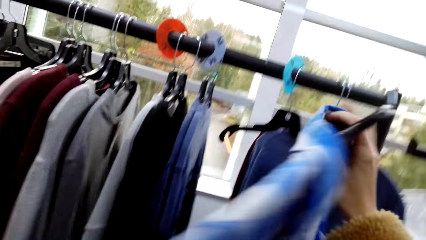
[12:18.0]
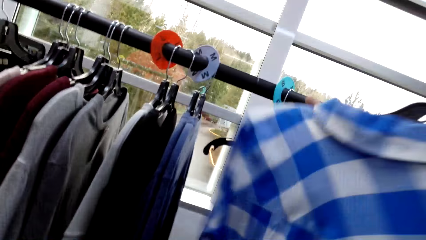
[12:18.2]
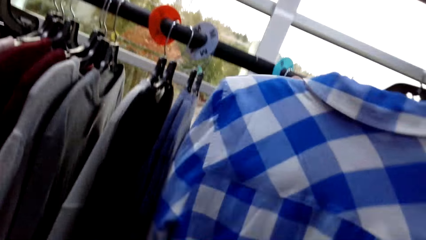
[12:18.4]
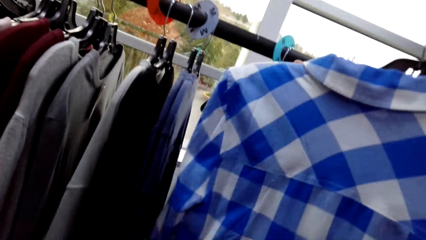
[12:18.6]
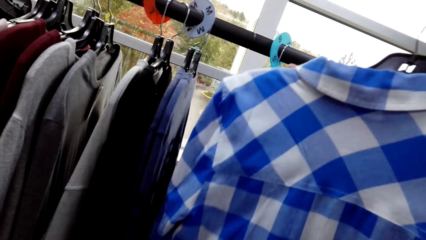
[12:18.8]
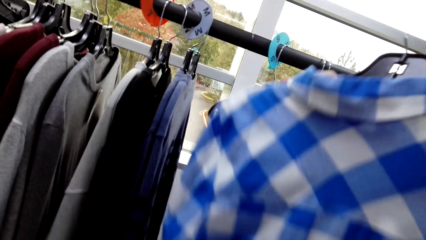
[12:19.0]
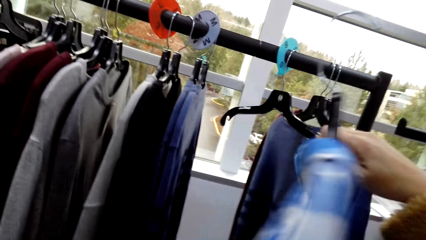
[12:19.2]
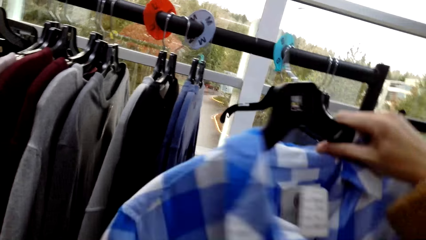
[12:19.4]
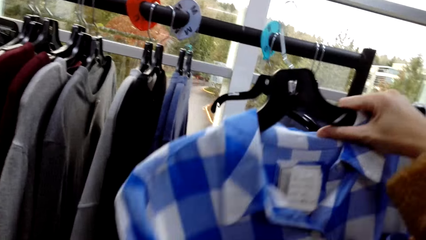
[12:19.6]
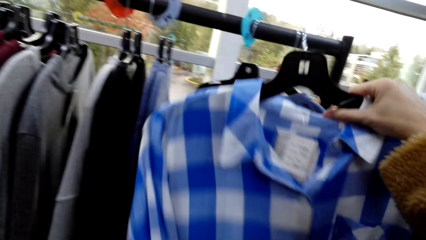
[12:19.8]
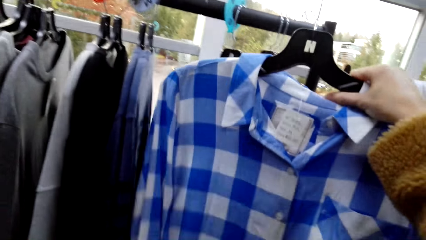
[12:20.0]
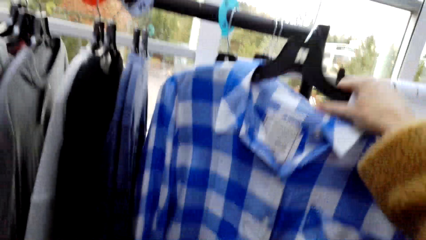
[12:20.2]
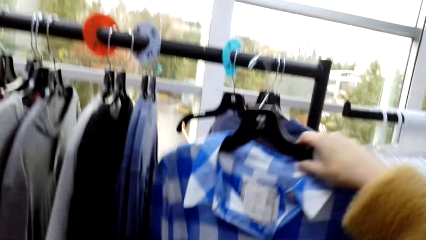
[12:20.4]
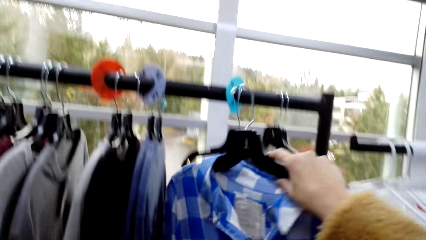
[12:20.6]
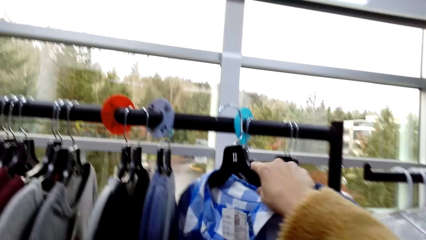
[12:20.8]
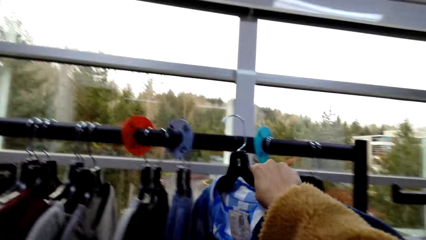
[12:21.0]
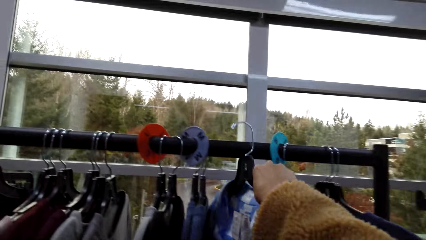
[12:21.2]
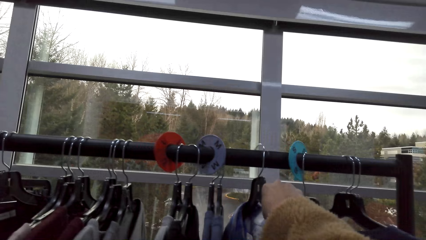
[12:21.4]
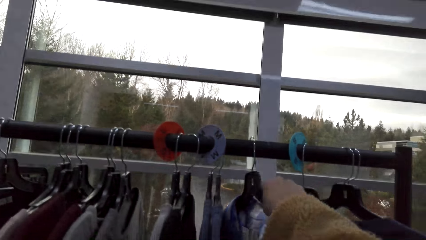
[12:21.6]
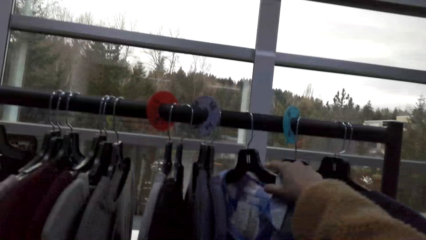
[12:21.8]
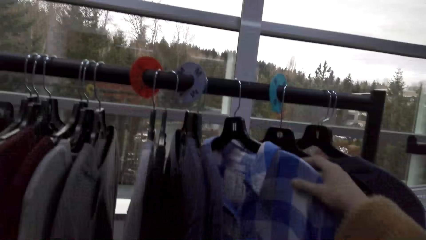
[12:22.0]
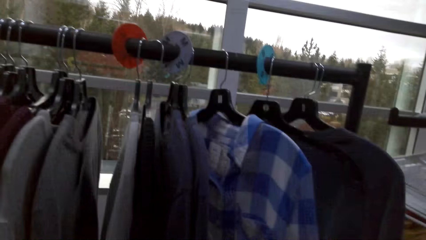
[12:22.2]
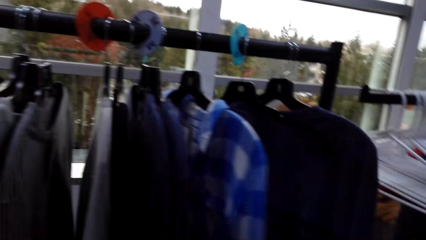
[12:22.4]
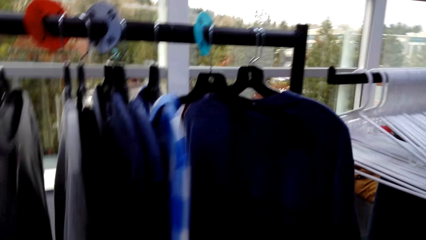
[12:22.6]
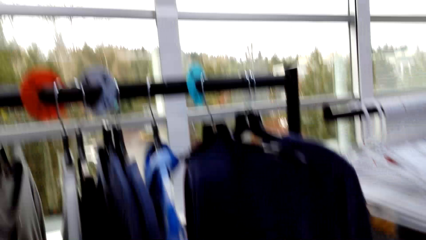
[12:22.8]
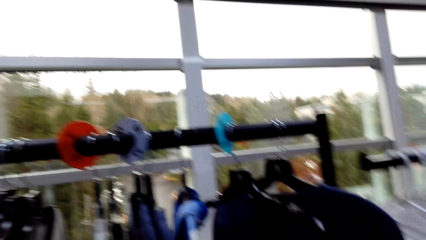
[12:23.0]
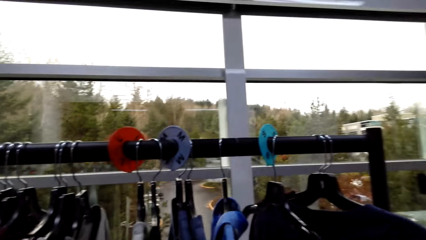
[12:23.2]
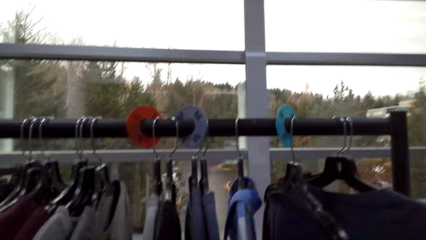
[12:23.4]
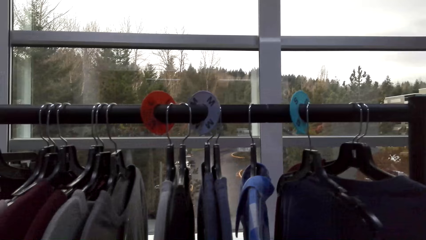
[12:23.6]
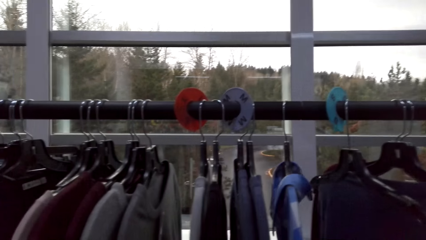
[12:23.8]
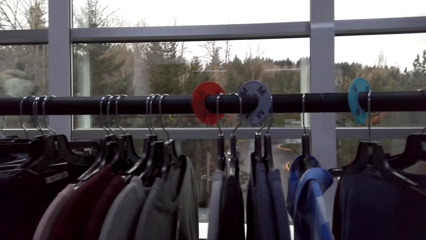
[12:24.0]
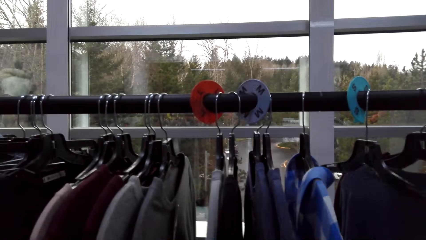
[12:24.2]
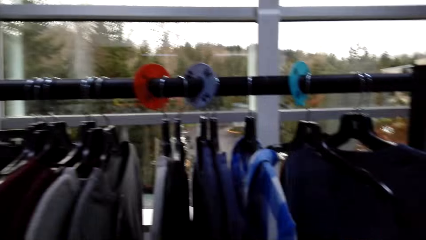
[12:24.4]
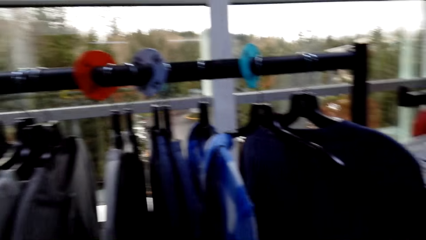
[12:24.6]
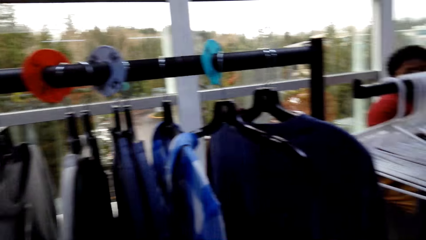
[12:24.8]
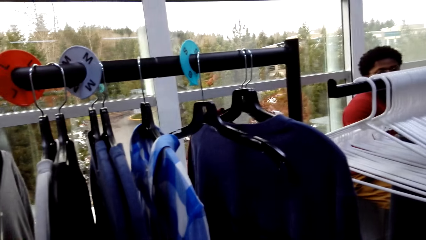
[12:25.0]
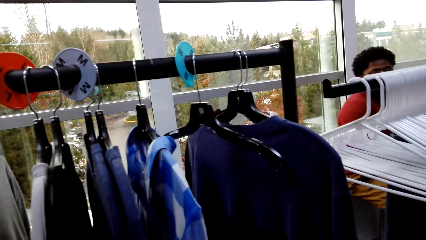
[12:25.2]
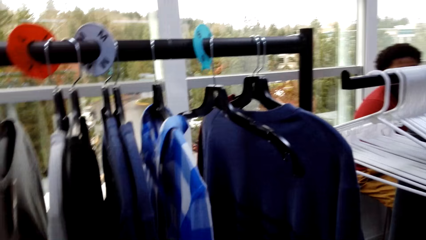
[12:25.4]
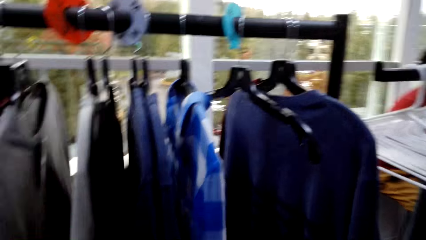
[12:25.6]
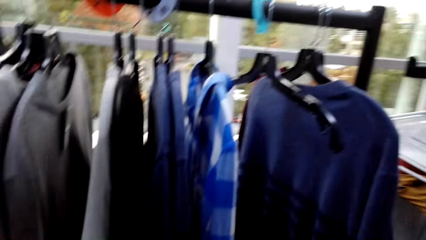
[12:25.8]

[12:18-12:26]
The camera wearer turns the shirt to the other side. She hangs the shirt on the hanger stand. She moves her body. She looks at the clothes.

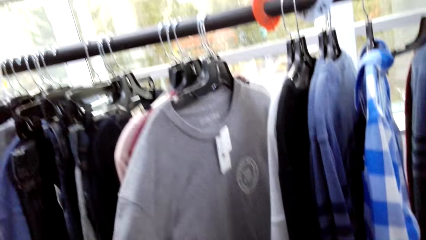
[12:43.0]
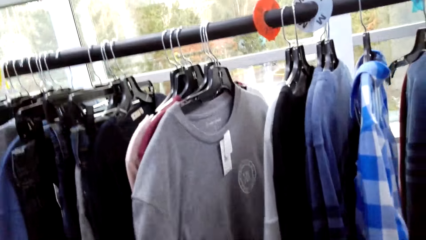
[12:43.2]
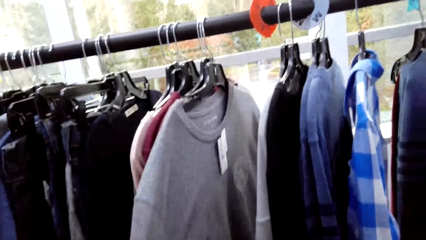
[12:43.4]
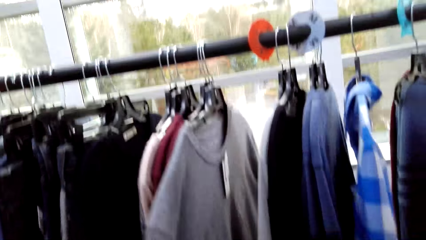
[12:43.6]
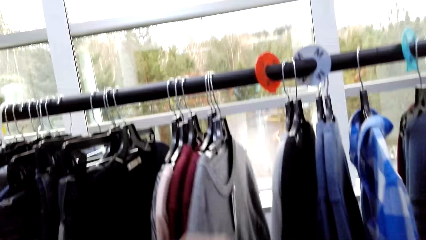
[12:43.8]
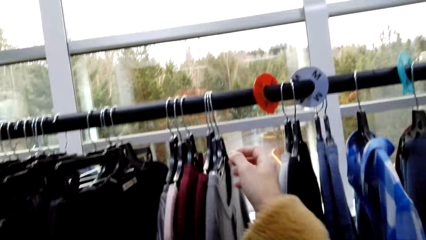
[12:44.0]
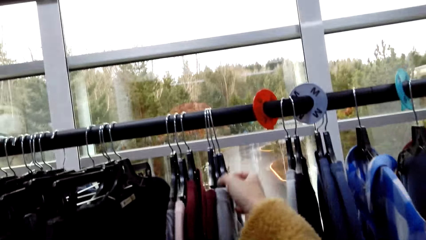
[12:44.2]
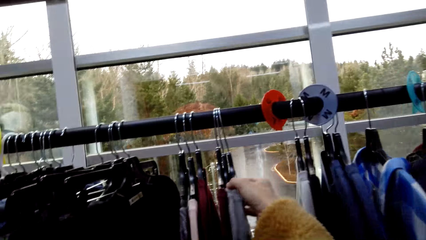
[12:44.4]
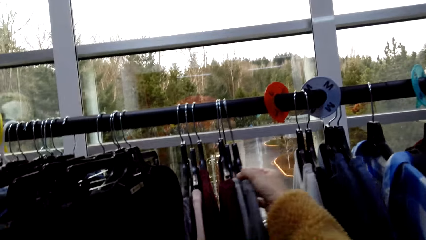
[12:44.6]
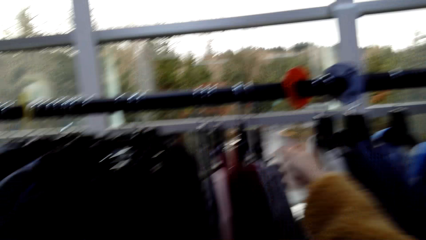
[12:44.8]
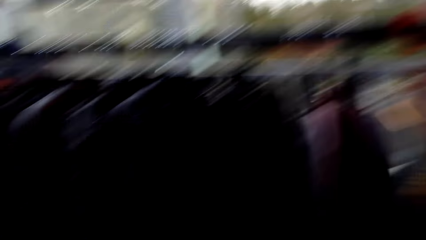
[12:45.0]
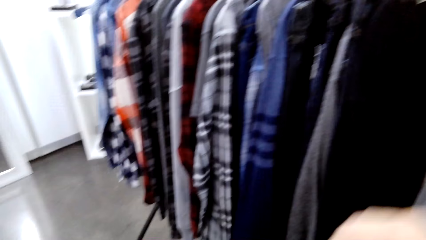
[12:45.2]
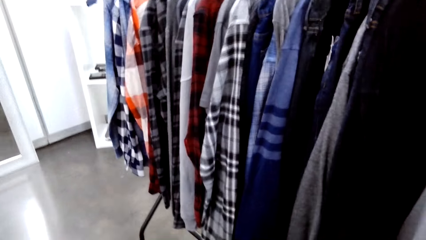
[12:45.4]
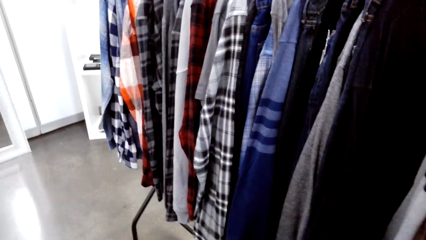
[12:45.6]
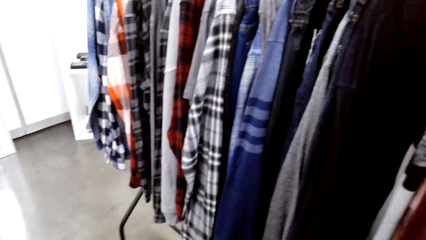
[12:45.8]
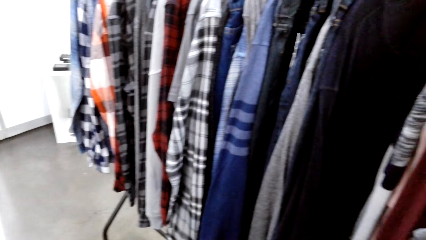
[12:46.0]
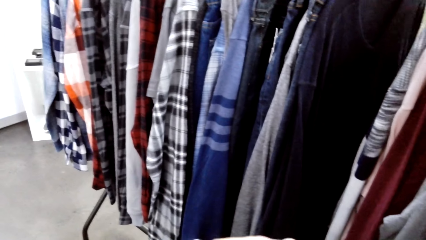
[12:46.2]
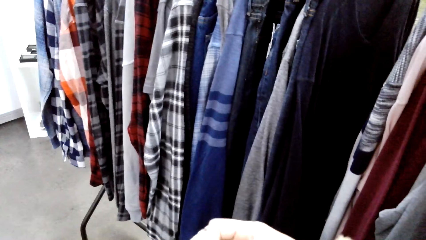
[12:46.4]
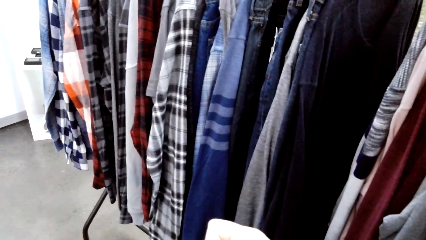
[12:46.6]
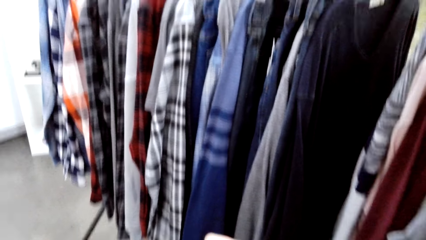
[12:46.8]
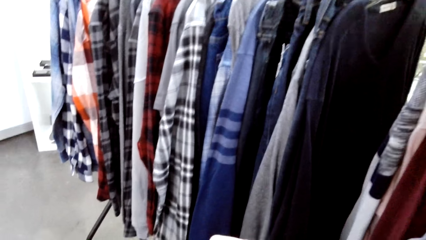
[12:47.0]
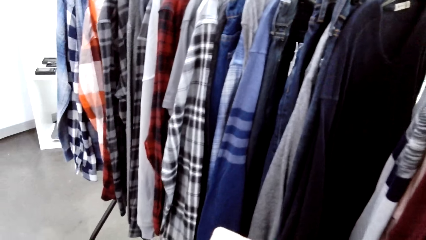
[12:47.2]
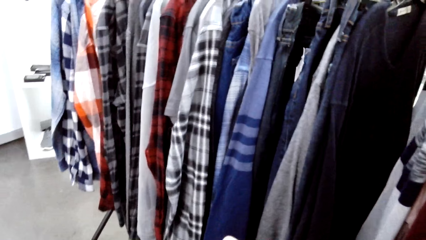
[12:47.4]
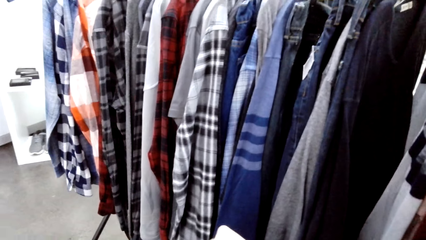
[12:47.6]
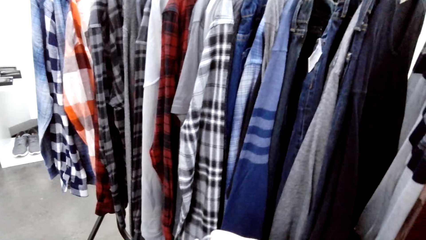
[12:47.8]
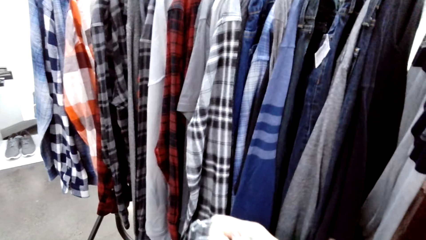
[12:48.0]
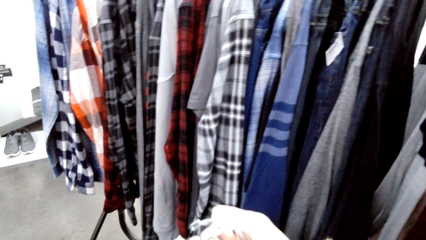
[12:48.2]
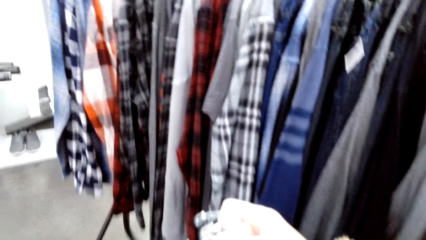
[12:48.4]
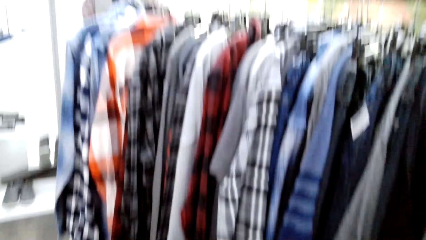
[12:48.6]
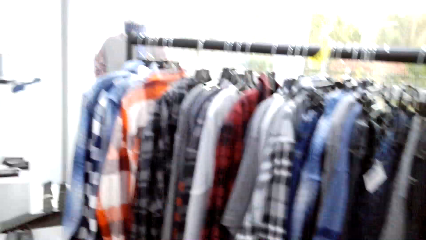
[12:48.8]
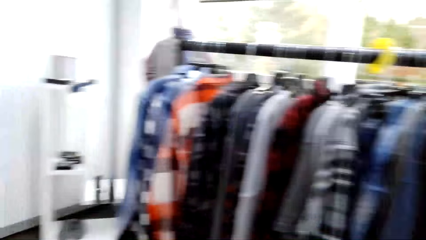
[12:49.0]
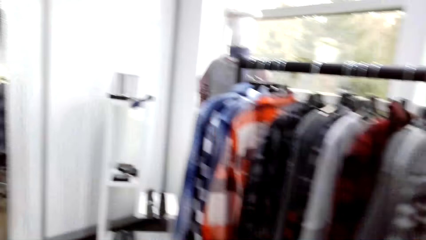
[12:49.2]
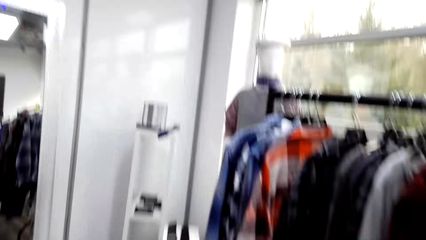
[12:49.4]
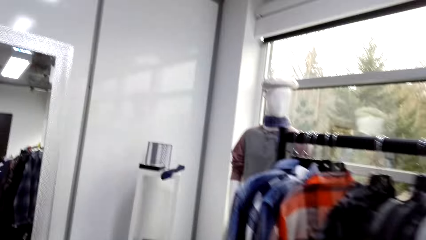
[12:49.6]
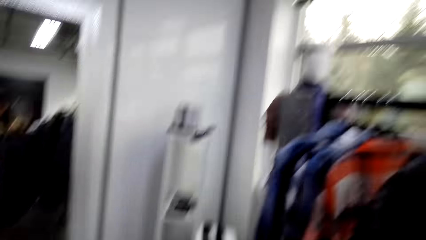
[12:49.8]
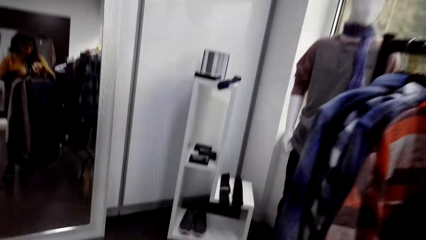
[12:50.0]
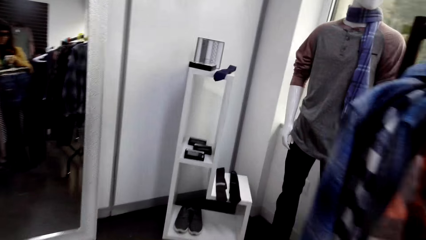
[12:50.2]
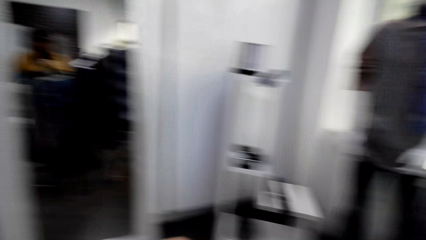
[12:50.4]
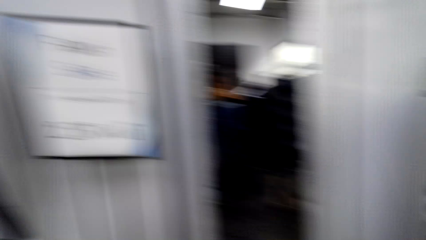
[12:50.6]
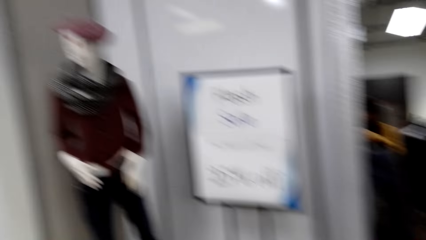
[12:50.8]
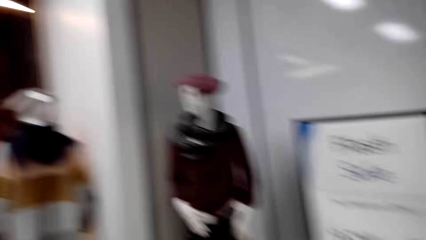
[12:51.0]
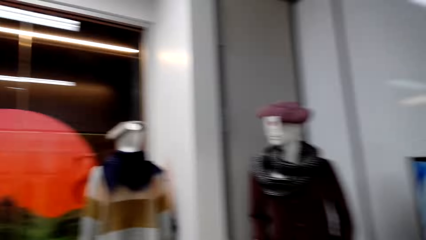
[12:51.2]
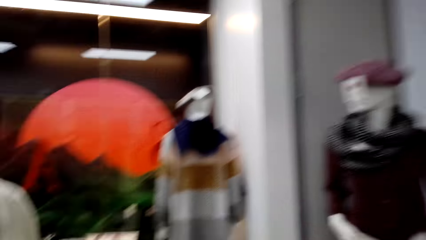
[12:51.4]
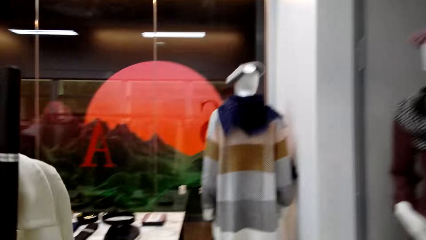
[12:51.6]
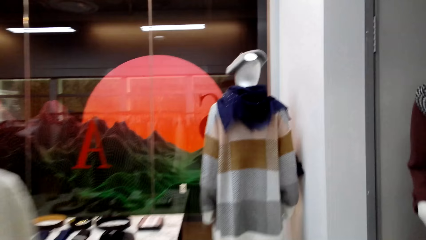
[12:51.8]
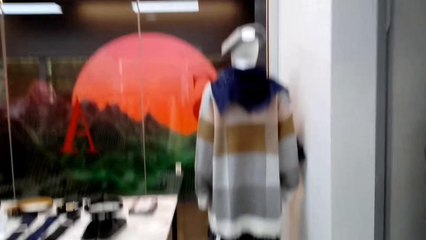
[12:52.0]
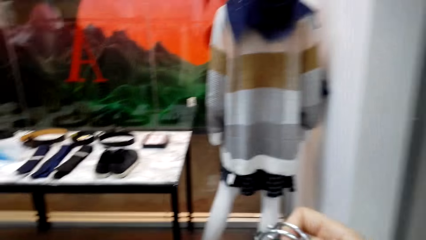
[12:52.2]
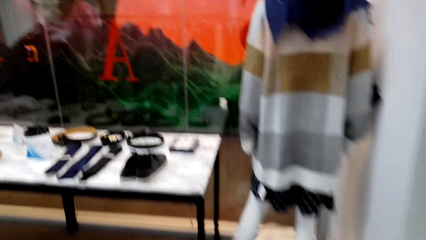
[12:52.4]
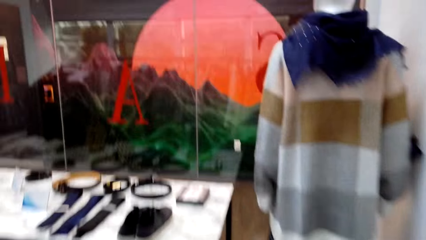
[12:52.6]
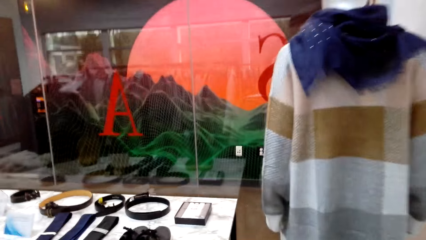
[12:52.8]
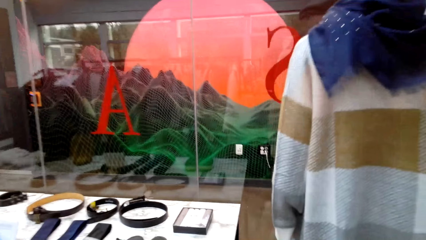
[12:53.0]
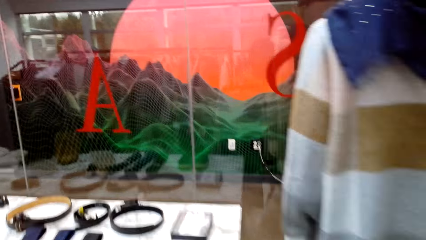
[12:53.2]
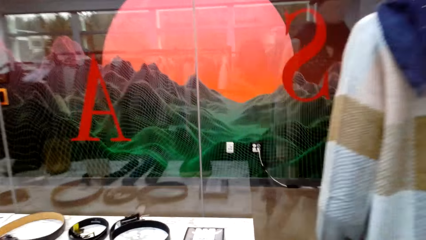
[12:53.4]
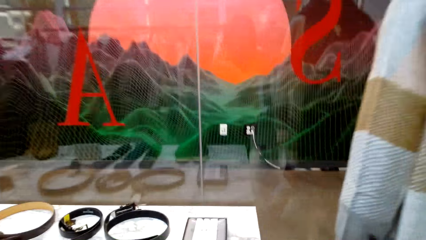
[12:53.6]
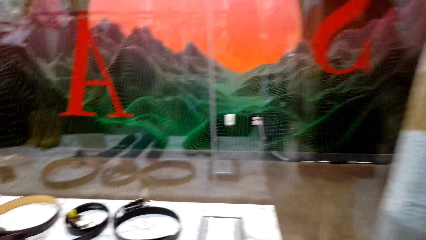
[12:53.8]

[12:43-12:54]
The camera wearer converses with a person. They hold the hanger. They look at the clothes. They hold the cloth. They walk around the store or boutique. They look around the boutique.
